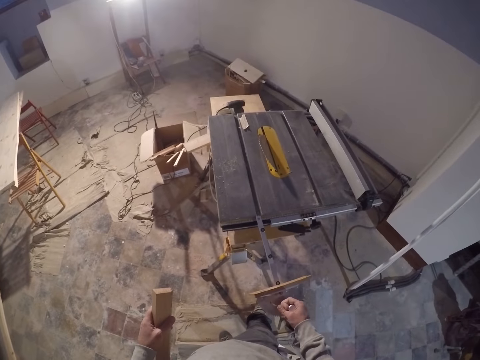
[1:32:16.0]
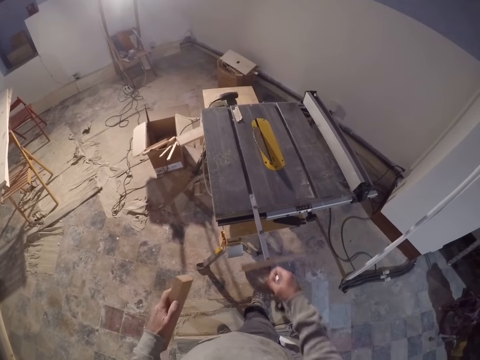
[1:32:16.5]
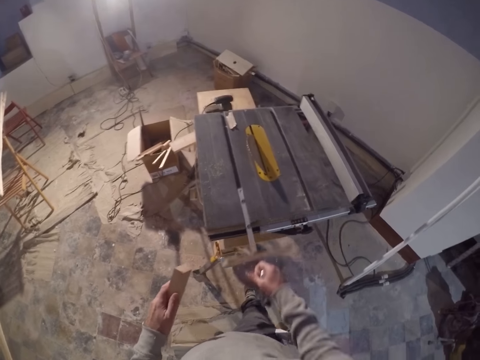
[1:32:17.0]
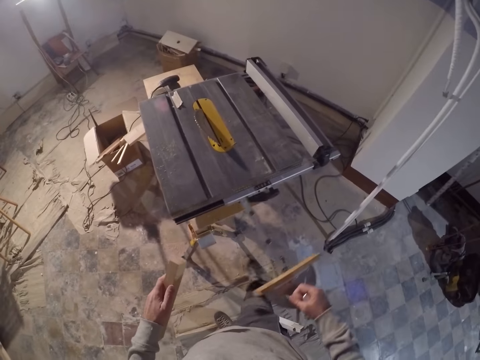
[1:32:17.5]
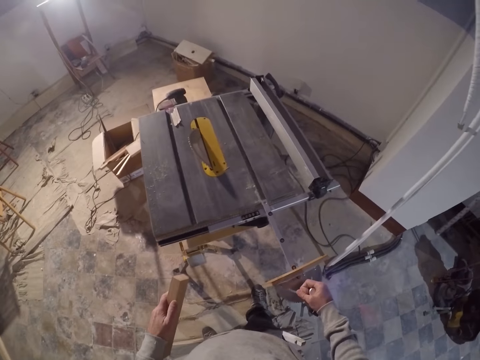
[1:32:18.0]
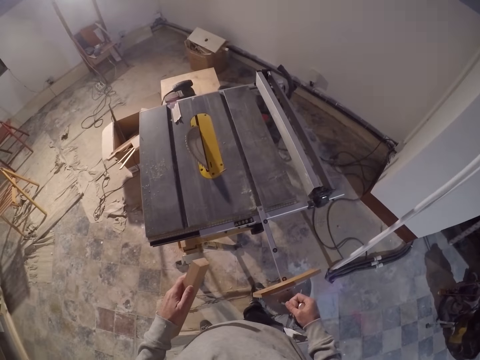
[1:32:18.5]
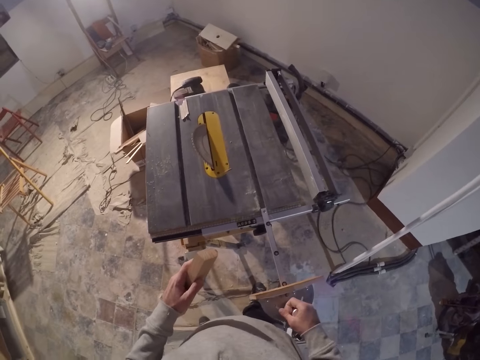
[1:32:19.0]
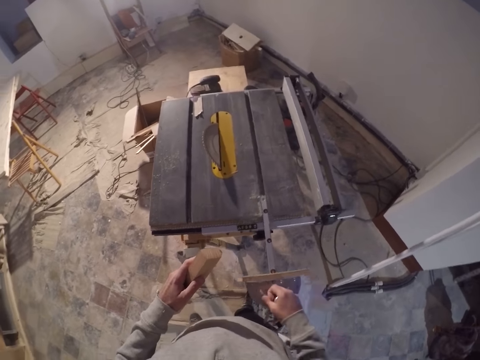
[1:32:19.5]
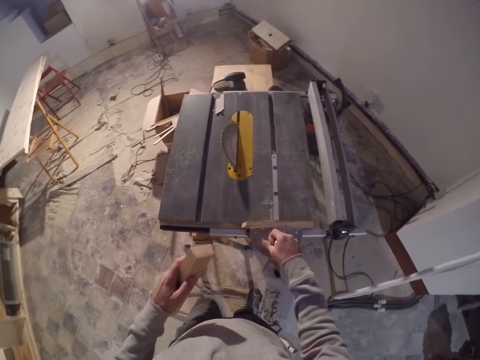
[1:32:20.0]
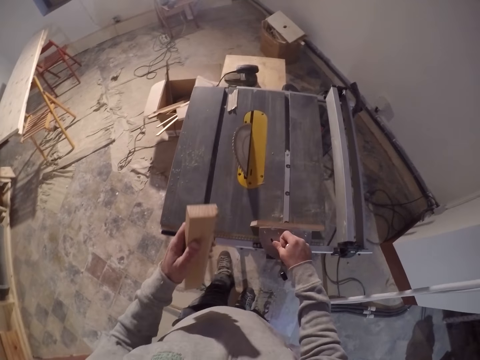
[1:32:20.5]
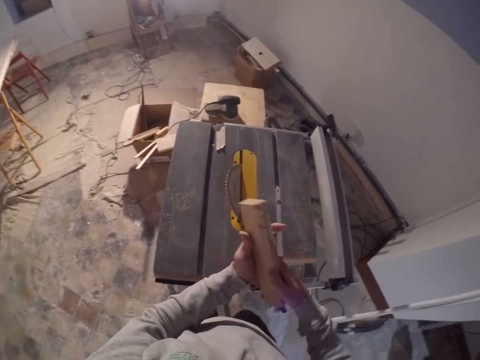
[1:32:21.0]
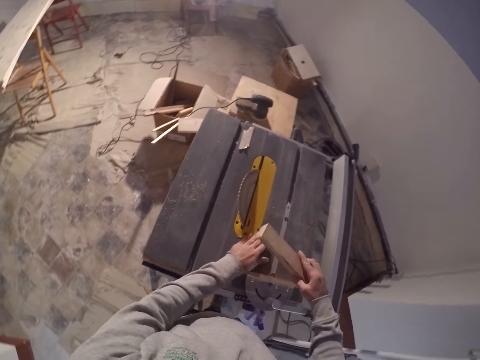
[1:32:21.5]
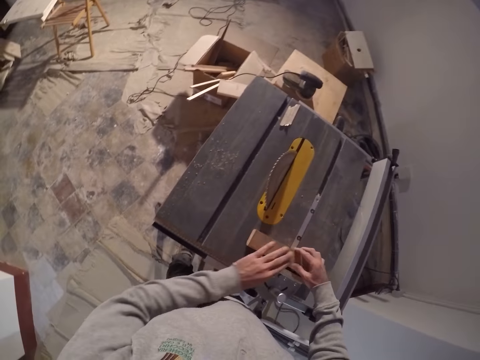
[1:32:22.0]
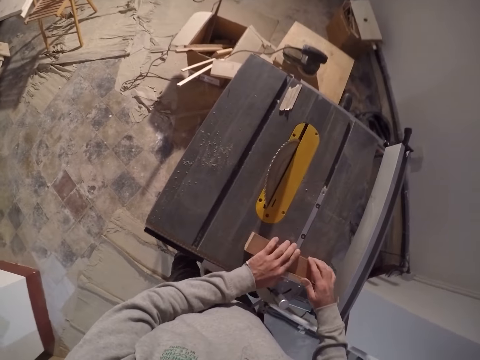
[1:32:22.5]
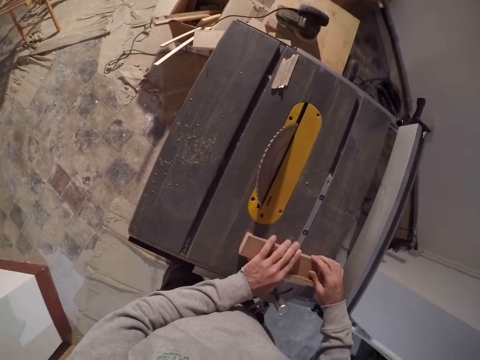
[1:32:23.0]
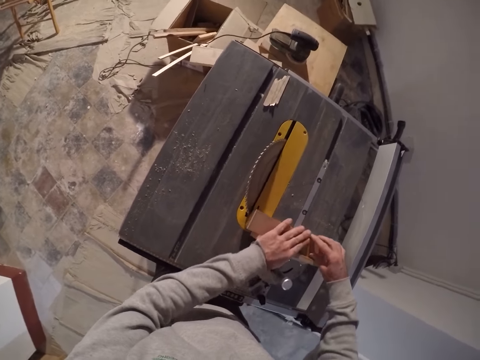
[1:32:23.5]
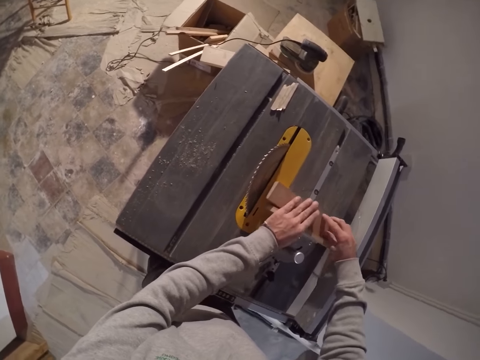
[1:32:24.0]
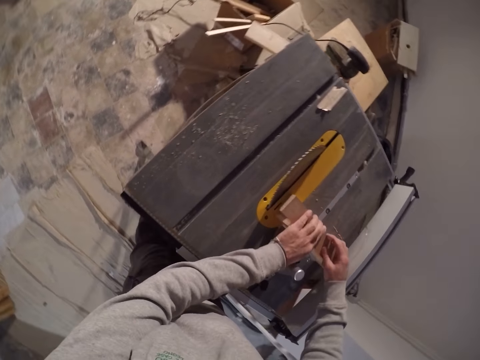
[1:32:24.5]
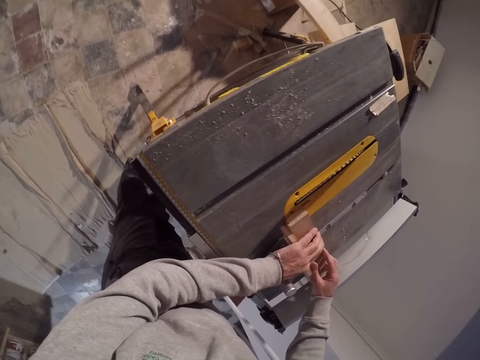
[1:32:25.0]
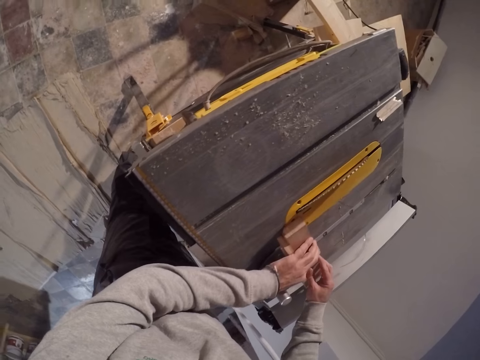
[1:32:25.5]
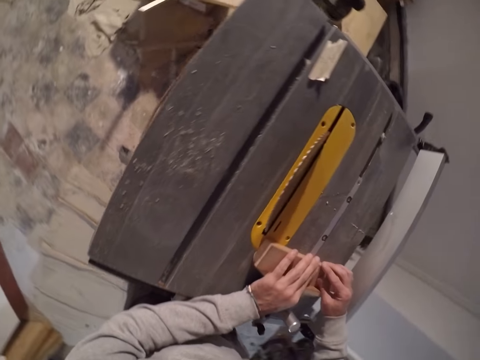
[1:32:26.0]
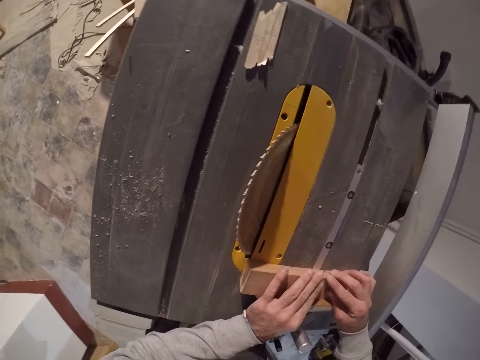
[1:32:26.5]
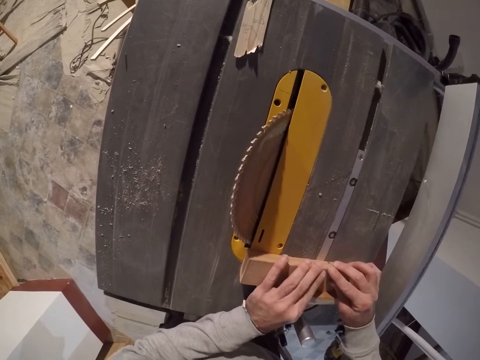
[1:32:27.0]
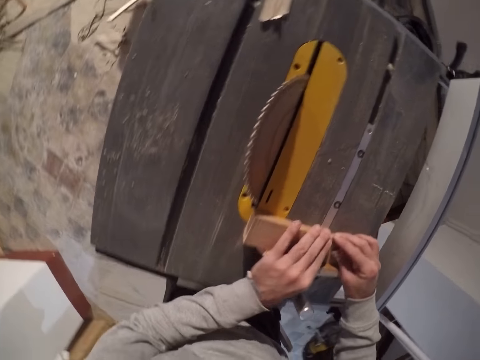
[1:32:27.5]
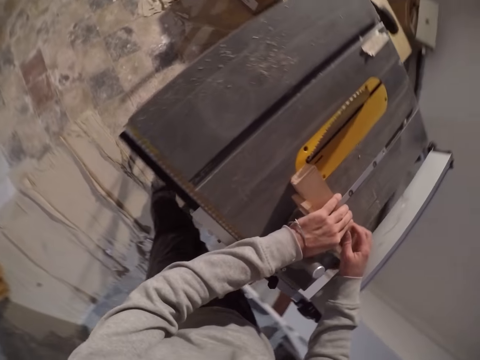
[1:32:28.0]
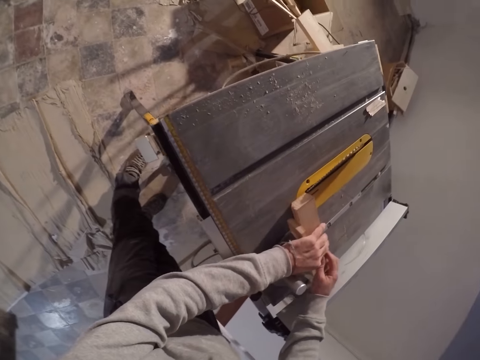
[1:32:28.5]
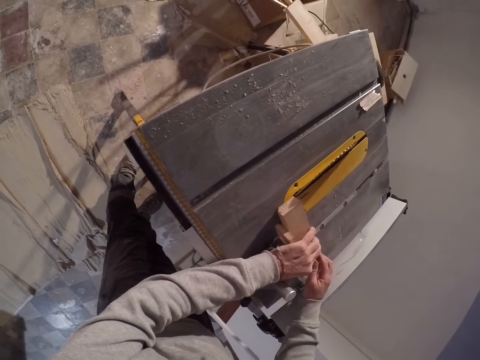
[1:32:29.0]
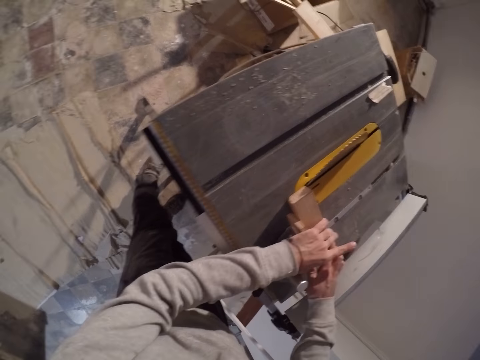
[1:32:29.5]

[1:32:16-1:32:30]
The camera wearer places the miter gauge in his right hand on the saw board. He places it again. He places the piece of wood on the saw board with both hands. He removes the piece of wood on the wood cutter. He moves the wood on the wood cutter. He moves the piece of wood on the saw board with both hands.

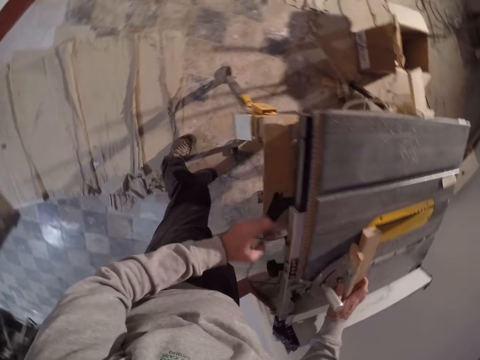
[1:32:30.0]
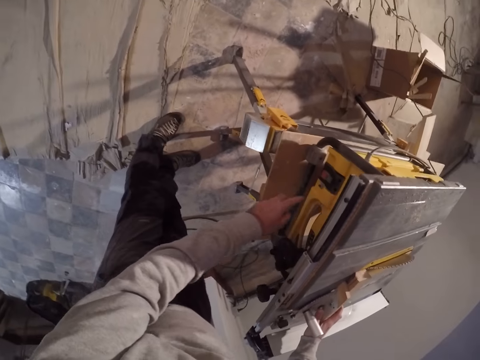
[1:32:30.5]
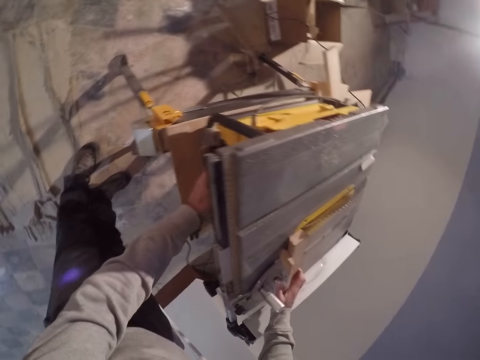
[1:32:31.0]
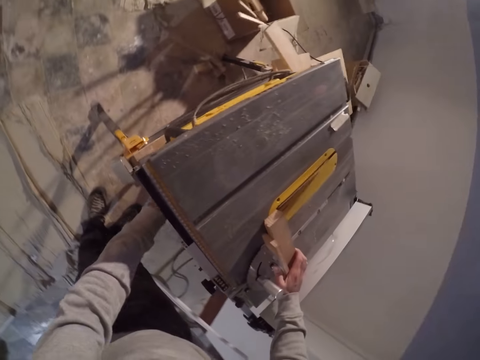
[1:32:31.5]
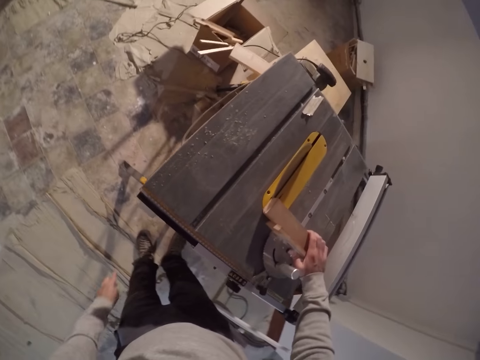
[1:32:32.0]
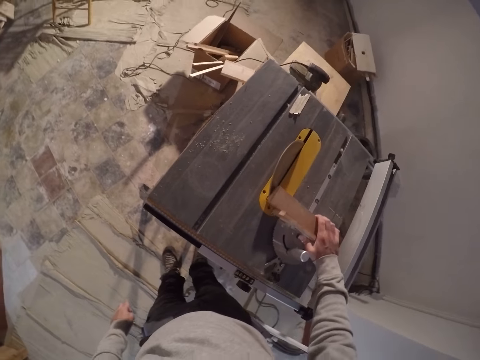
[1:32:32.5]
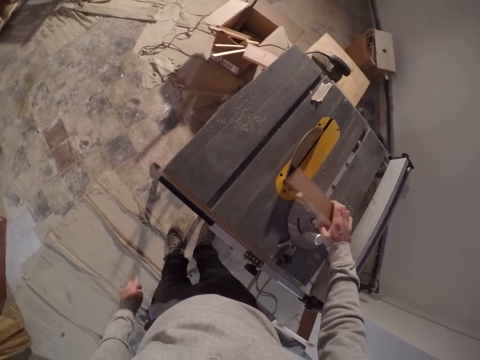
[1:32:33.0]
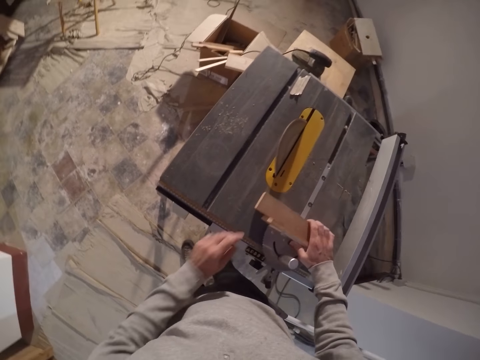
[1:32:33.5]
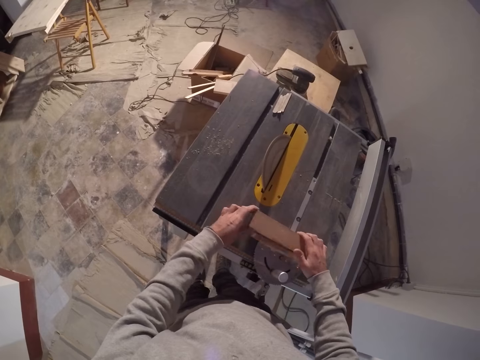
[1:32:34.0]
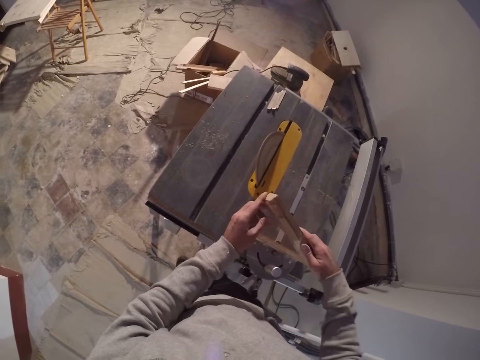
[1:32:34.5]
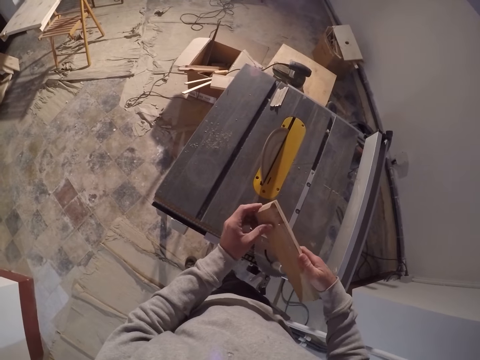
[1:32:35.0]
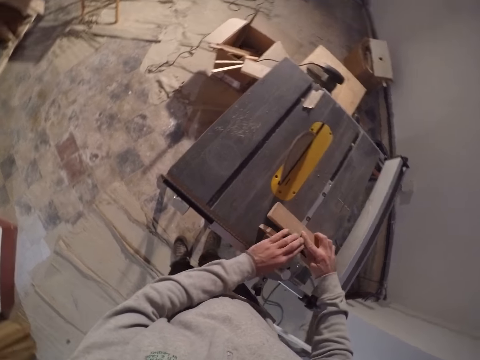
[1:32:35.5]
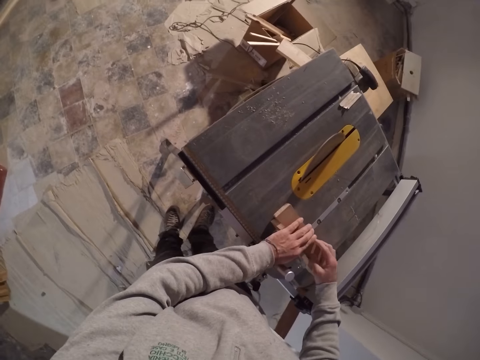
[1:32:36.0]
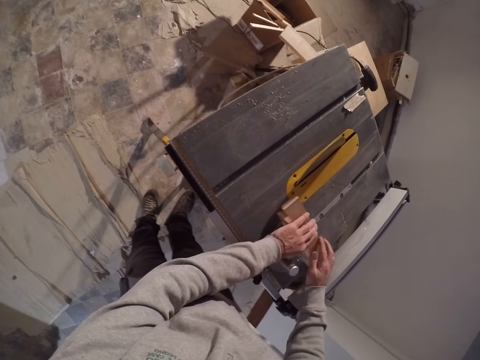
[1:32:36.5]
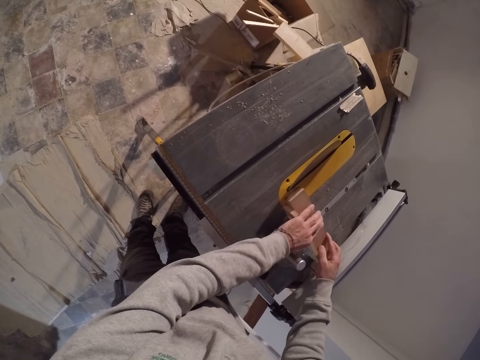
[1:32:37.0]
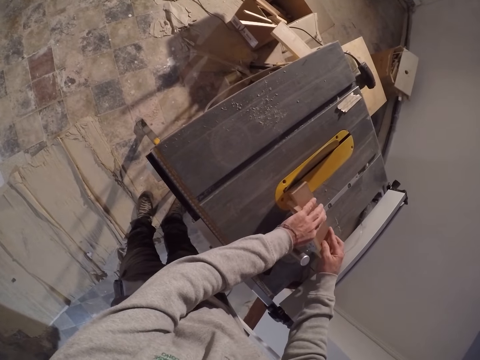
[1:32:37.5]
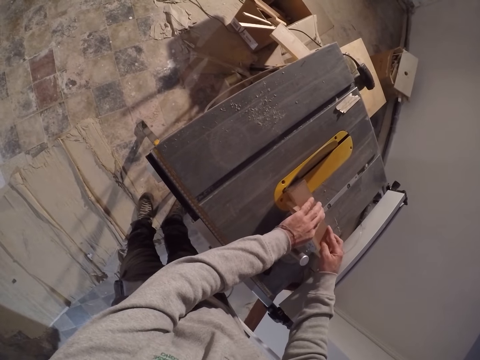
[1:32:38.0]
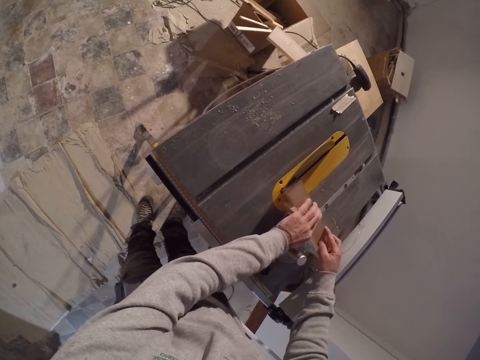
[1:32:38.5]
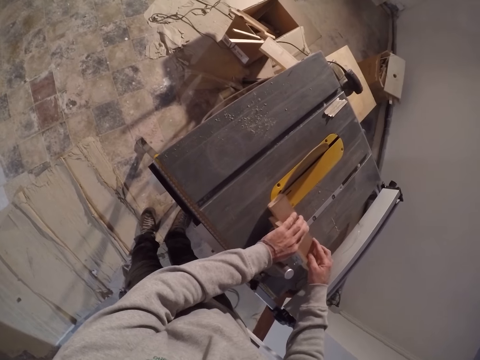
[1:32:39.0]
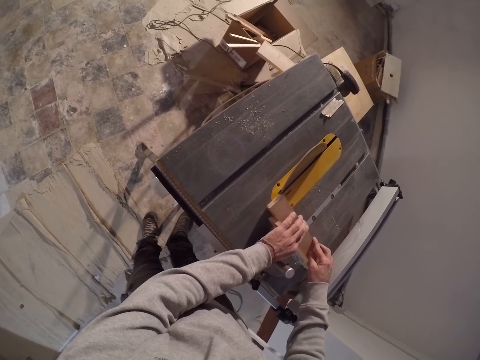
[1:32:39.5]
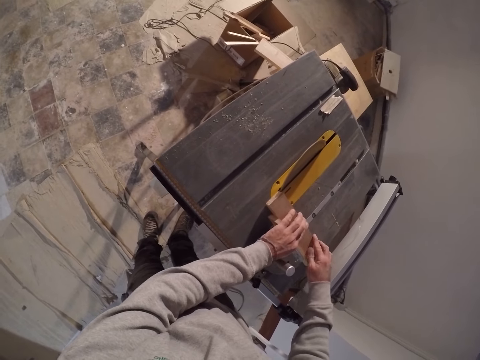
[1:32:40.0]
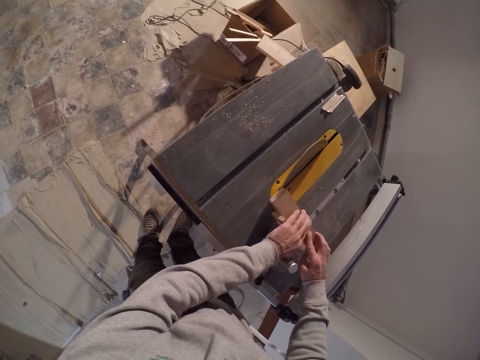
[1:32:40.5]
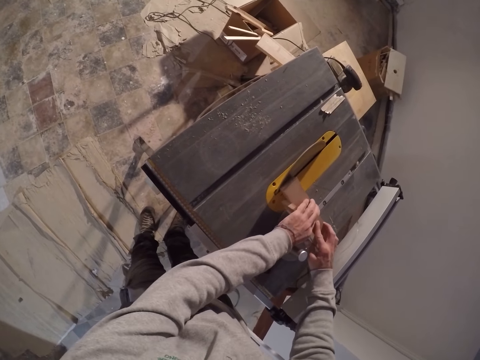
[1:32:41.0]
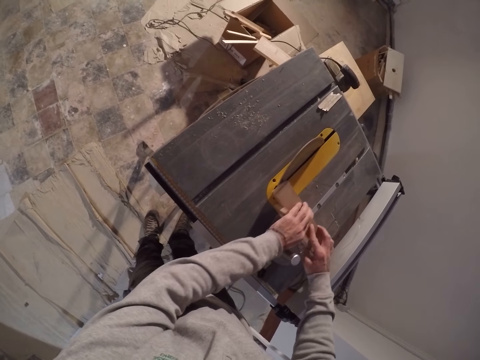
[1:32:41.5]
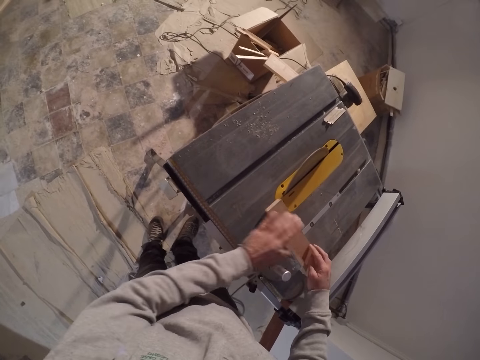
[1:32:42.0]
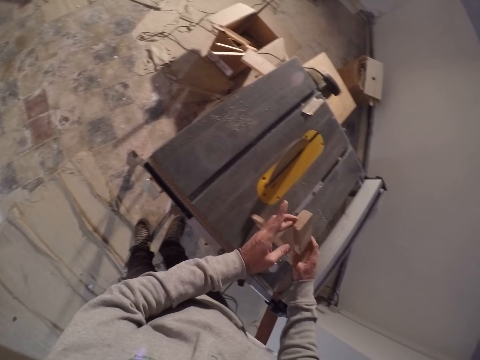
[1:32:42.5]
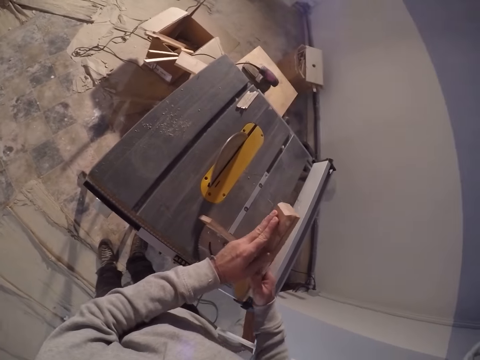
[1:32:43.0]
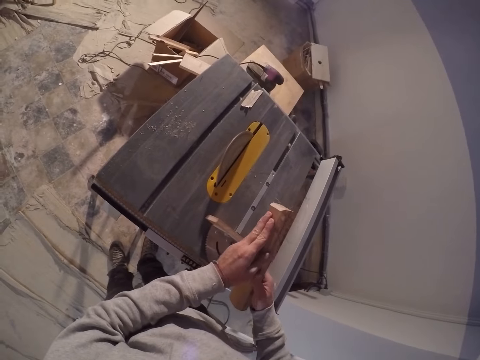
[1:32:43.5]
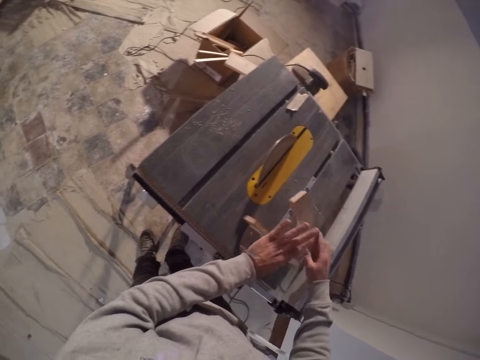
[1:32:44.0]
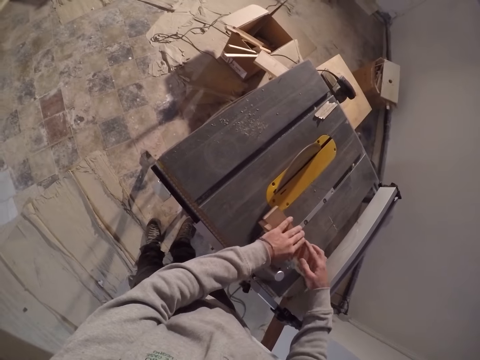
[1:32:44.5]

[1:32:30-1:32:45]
The camera wearer presses the switch under the saw board with his left hand. He moves the wood on the wood cutter. He removes the piece of wood on the saw board with both hands. He places the piece of wood on the saw board with both hands. He moves the piece of wood on the saw board with both hands. He removes the piece of wood on the saw board with both hands. He moves the wood on the wood cutter. He places the piece of wood on the saw board with both hands.
